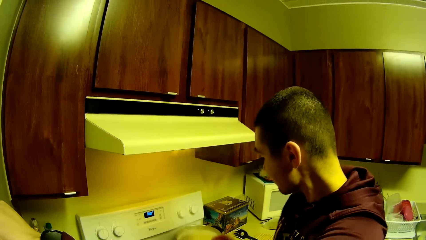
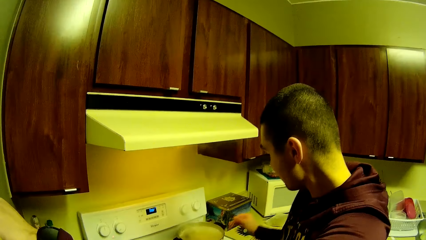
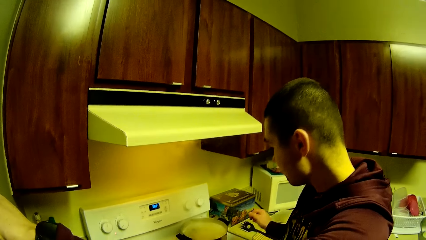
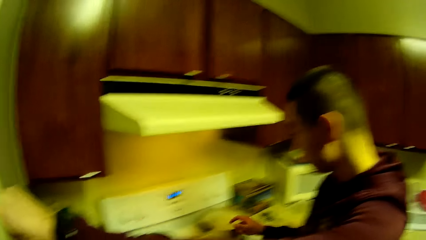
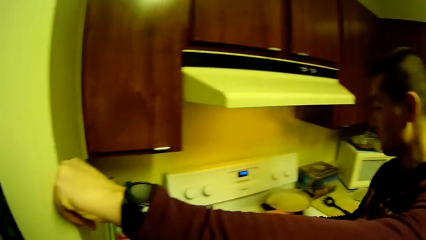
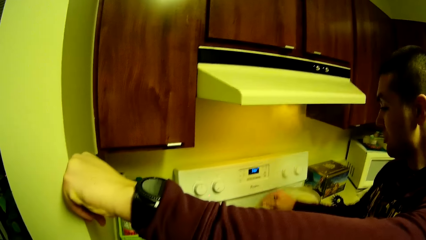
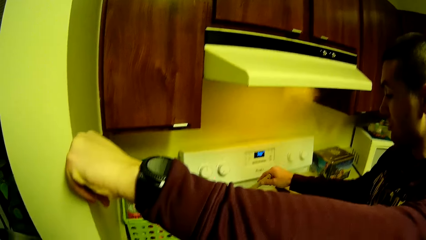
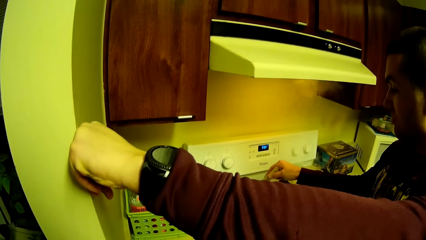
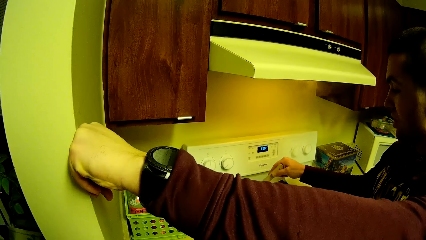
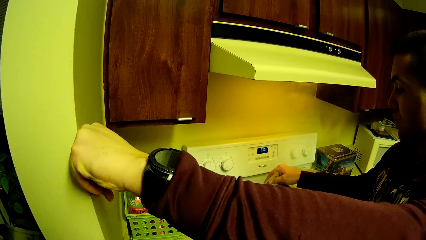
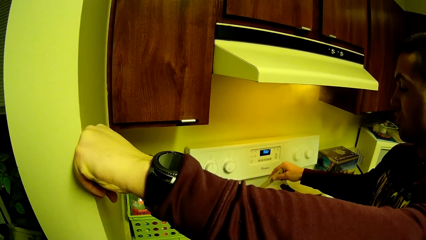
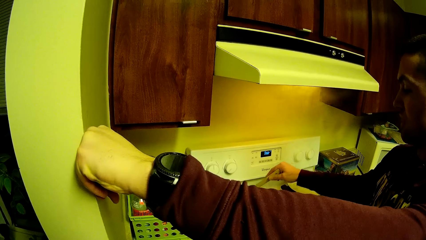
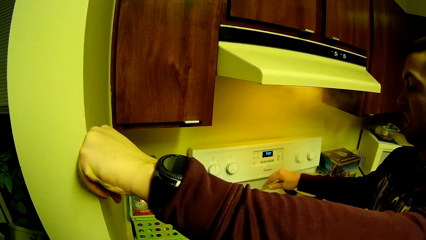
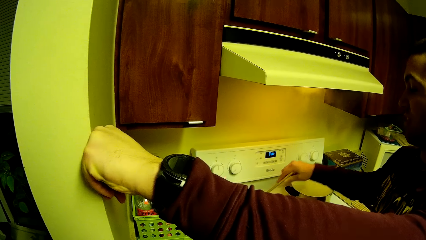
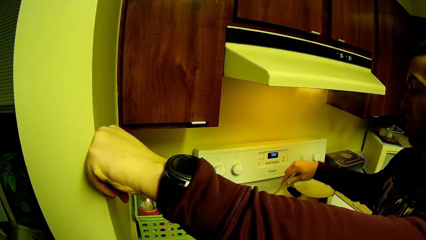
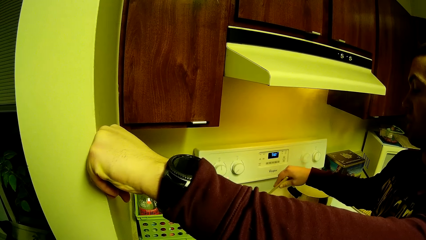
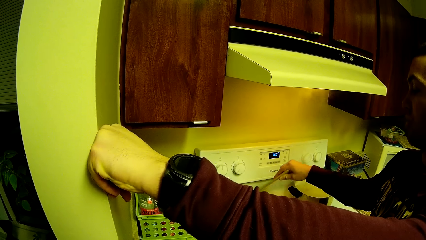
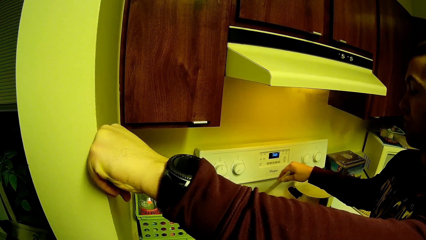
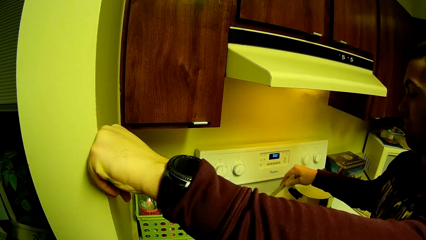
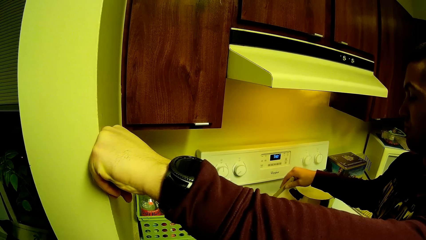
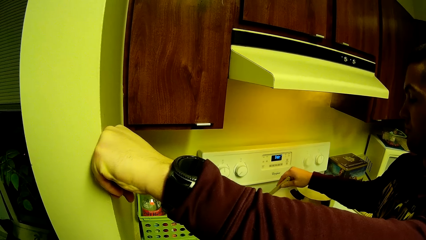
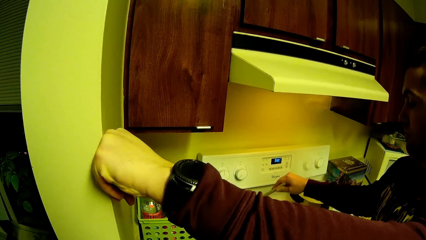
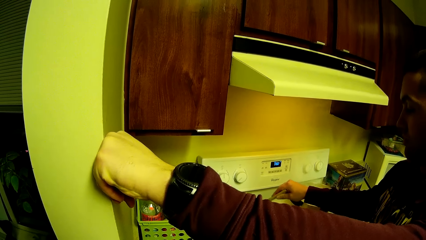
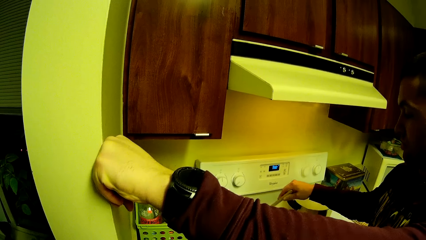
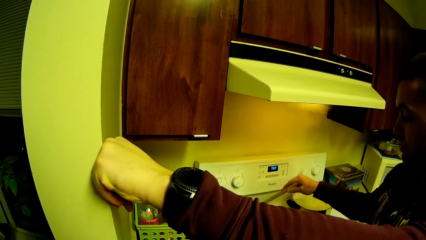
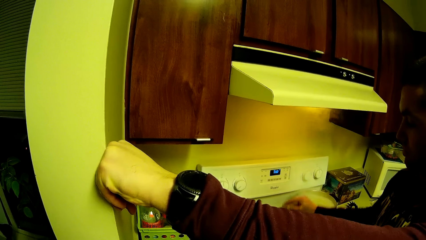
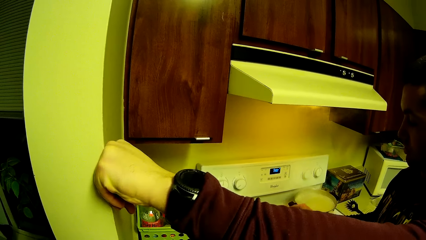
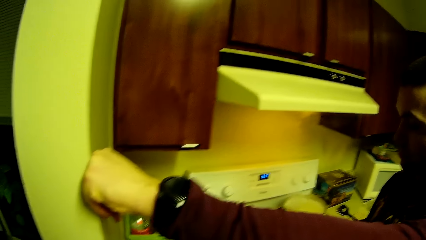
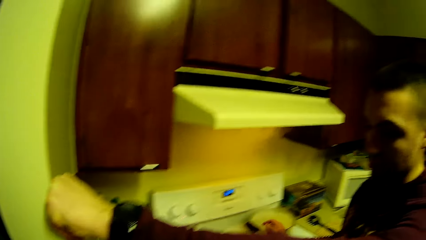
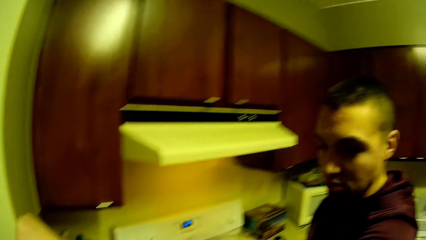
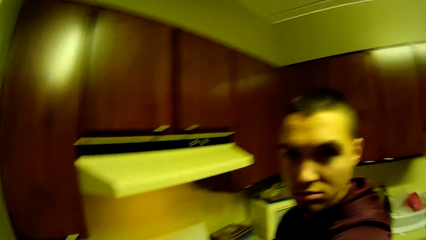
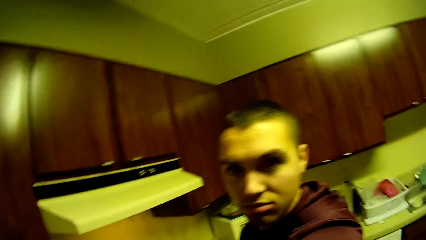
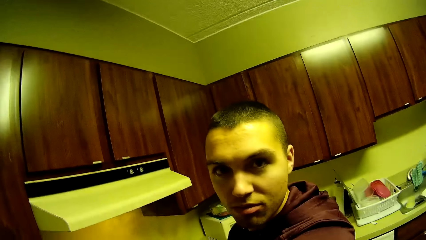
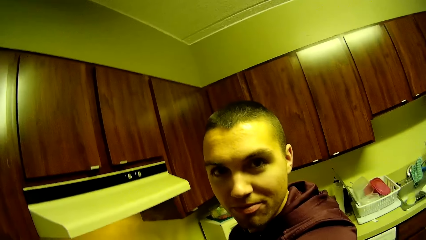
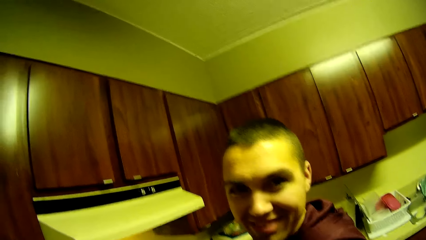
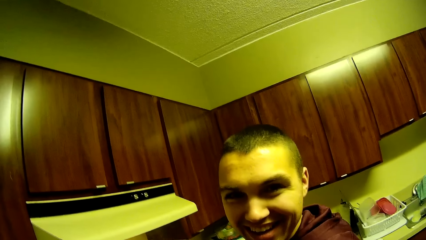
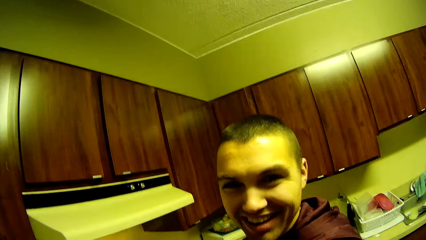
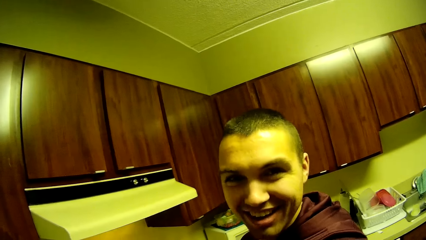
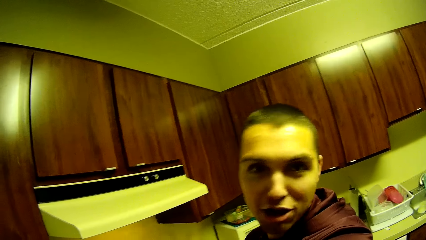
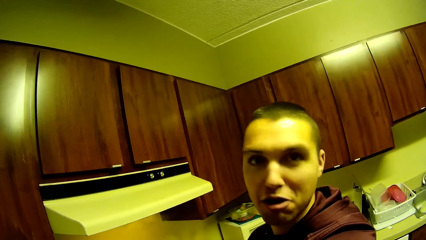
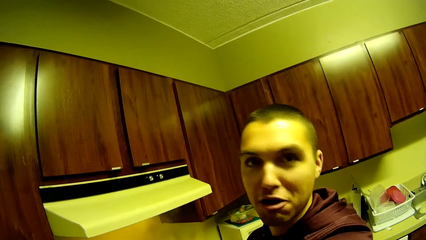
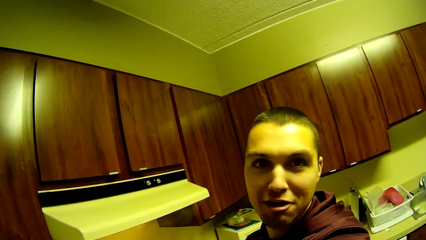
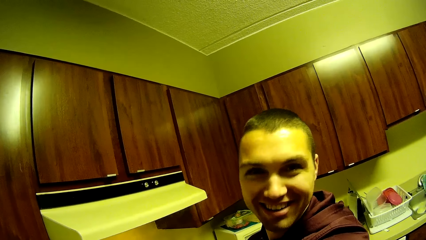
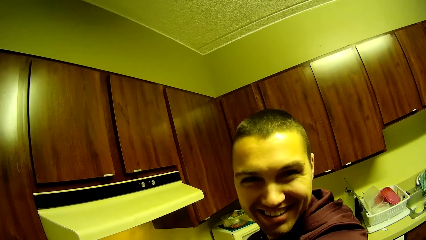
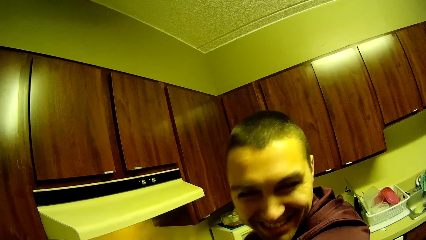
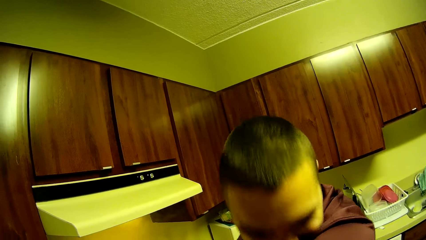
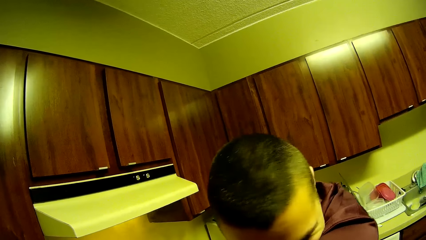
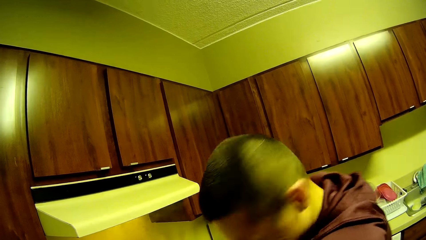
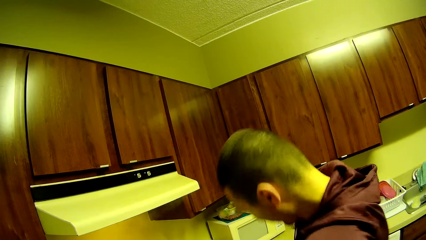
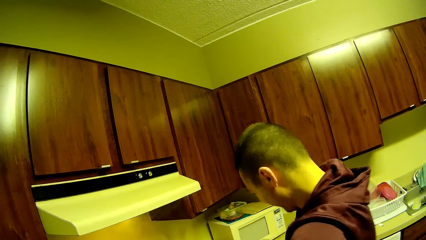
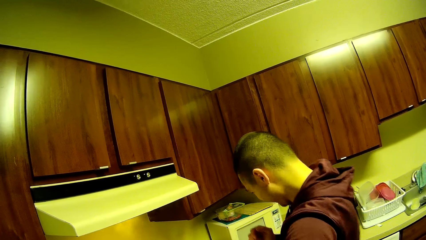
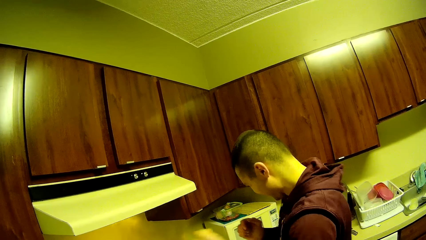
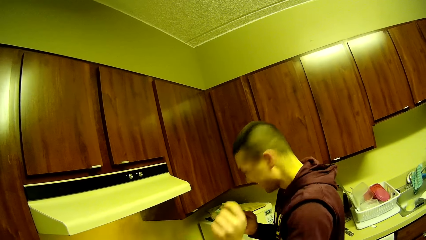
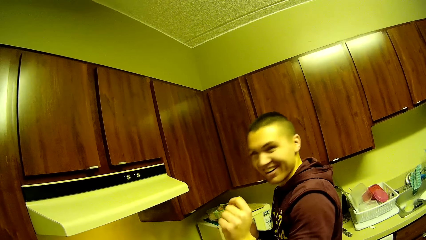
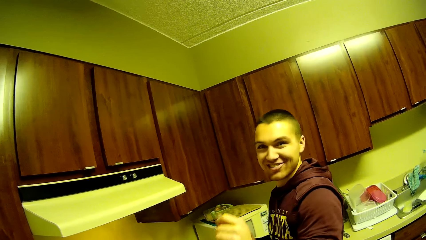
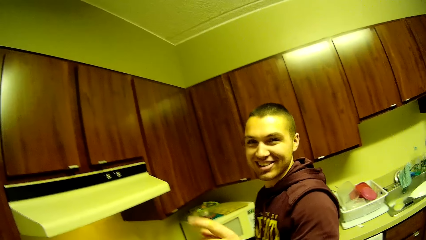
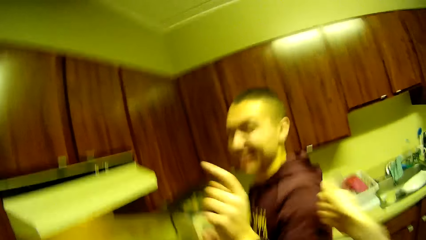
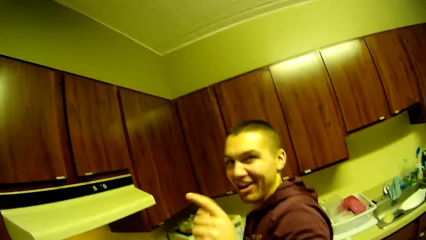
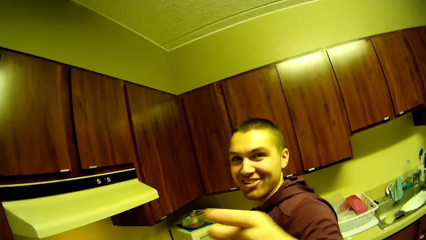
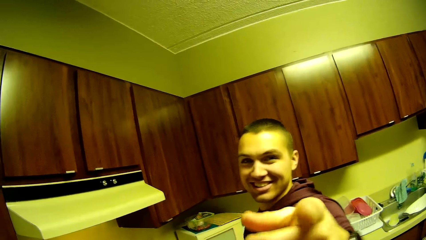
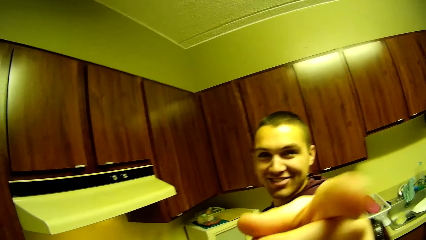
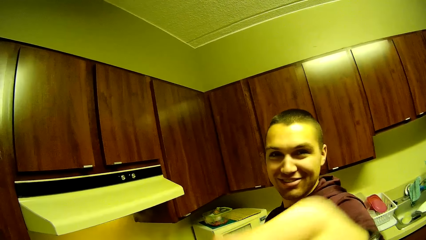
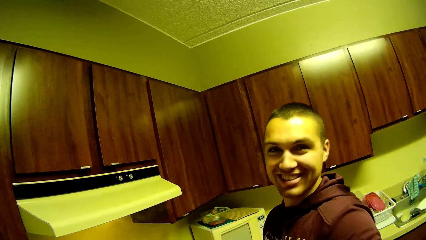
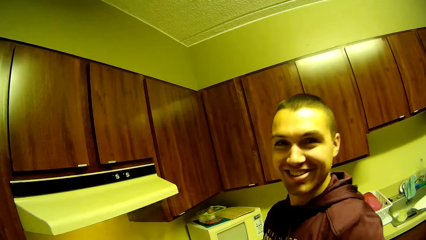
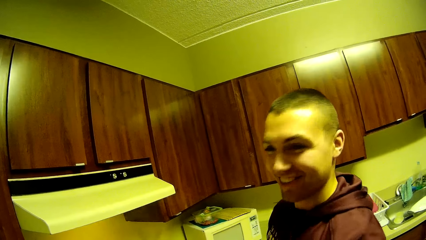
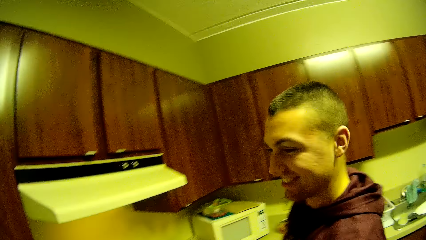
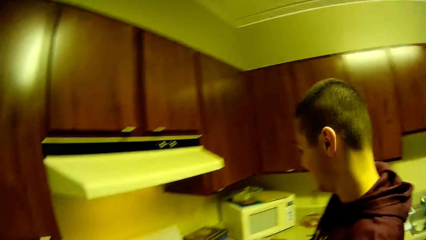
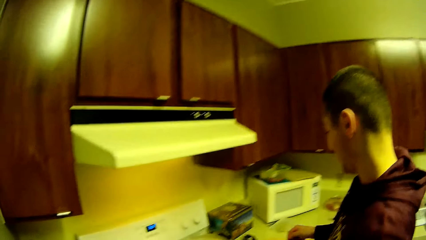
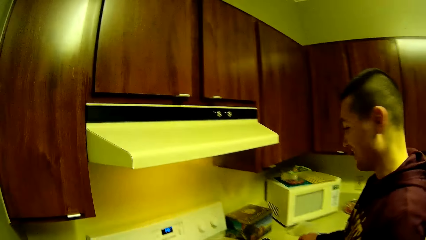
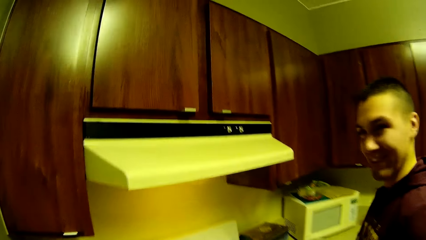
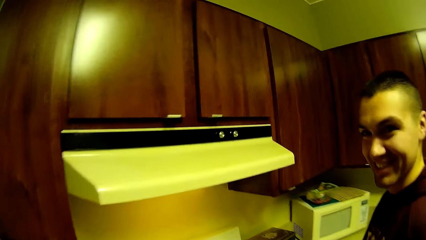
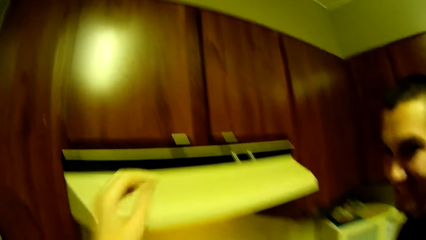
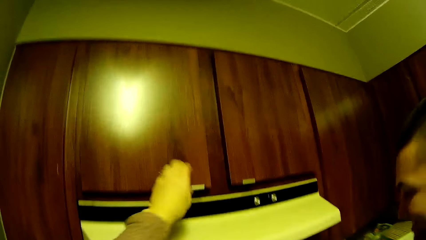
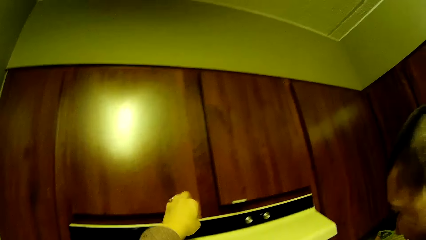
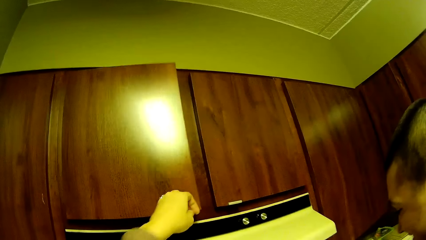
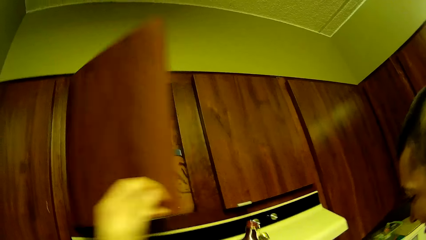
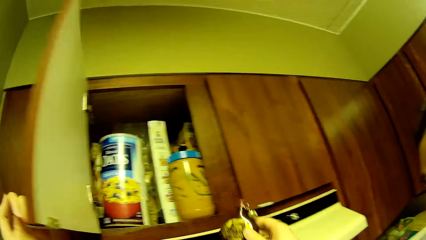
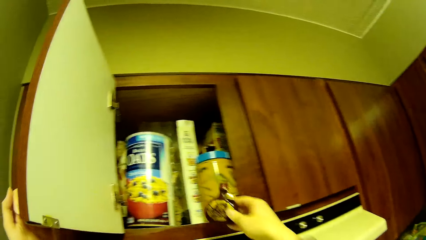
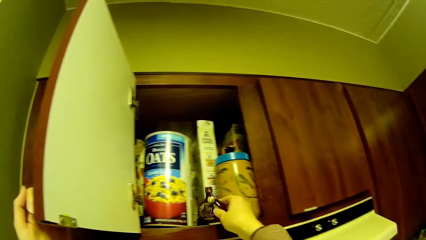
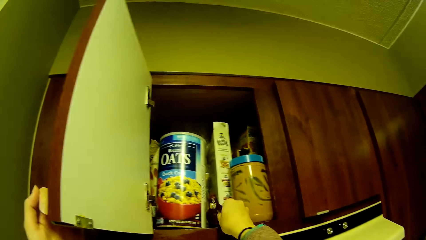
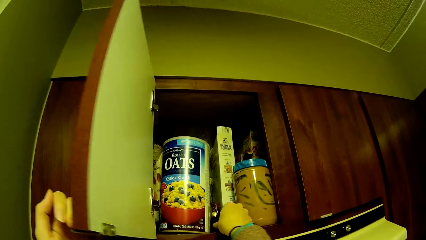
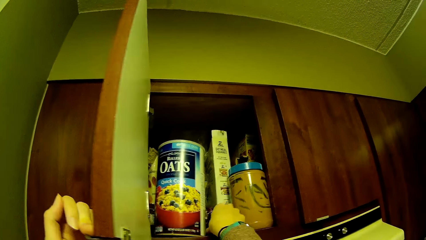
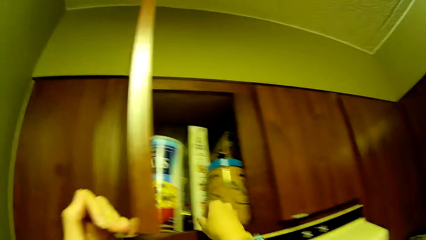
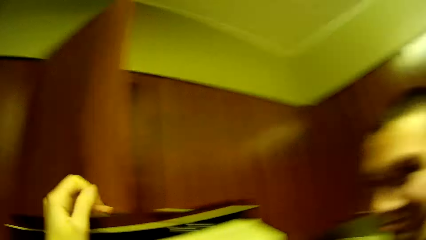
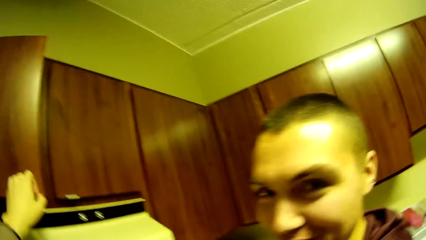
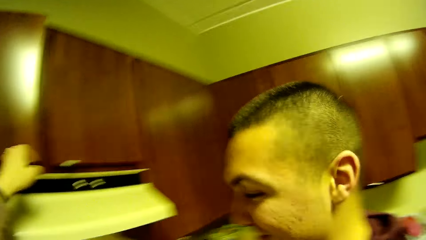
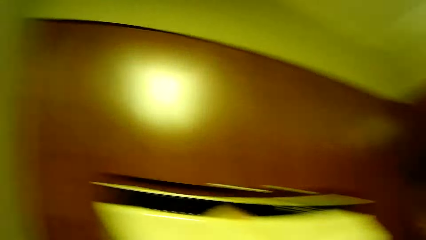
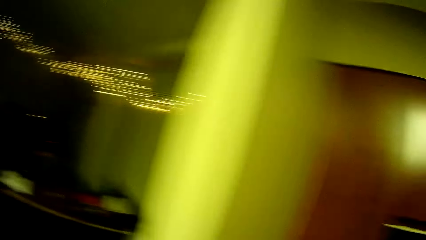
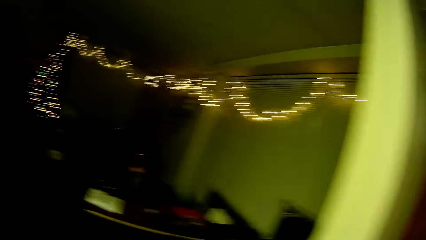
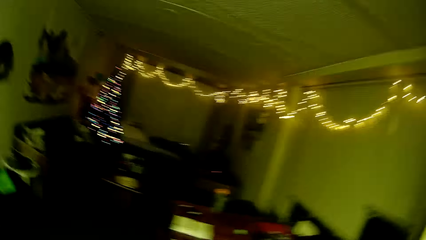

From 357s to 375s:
The camera wearer stares at the spaghetti mixture. A man stirs the content of another pot on the cooker with a cooking spoon inside it. The camera wearer leaves the spaghetti catch spoon and stirs the stew. She continues stirring. She stretches her hand. She points with her index finger while smiling. She opens a compartment of a kitchen cabinet with her left hand. She puts the bottle inside the compartment with her right hand. She closes the compartment of the kitchen cabinet with her left hand.
